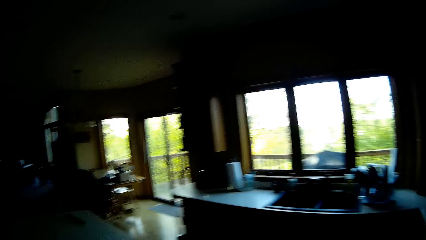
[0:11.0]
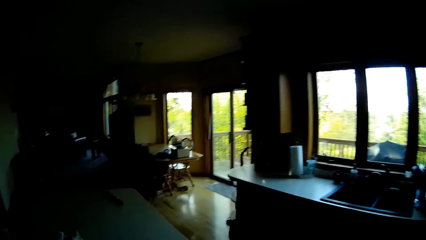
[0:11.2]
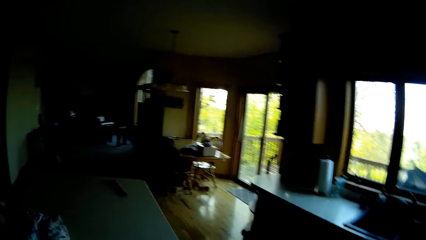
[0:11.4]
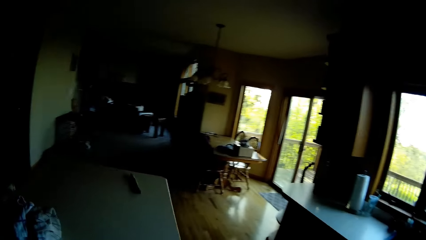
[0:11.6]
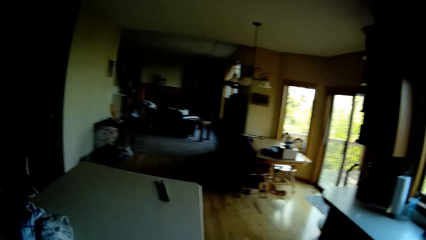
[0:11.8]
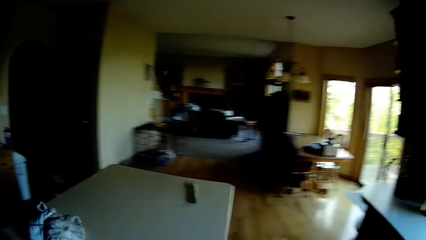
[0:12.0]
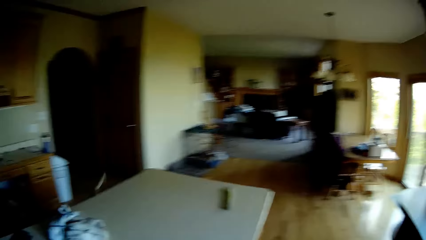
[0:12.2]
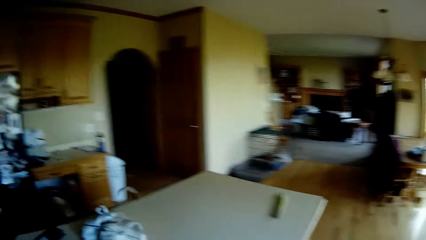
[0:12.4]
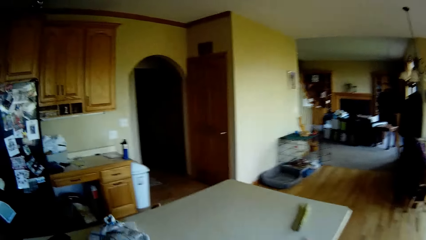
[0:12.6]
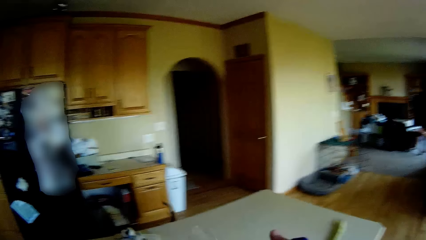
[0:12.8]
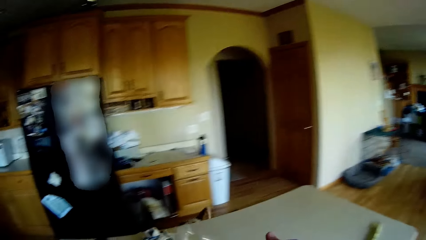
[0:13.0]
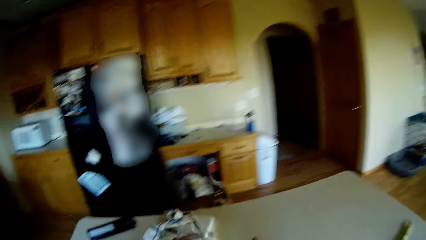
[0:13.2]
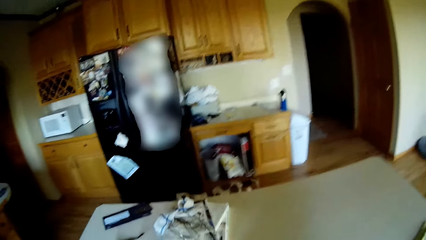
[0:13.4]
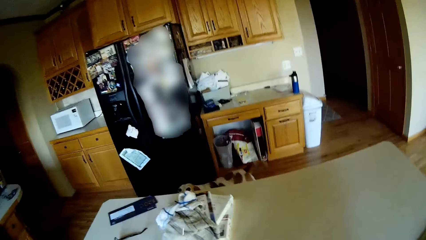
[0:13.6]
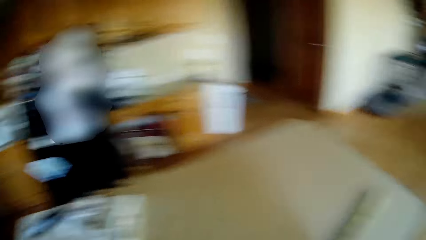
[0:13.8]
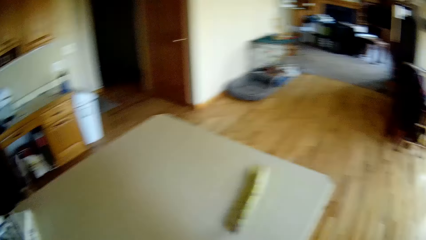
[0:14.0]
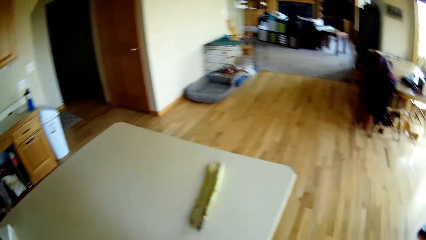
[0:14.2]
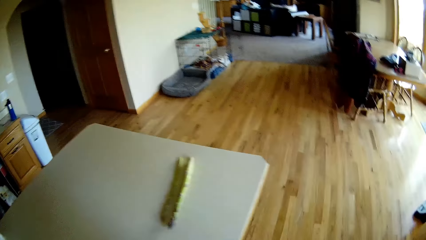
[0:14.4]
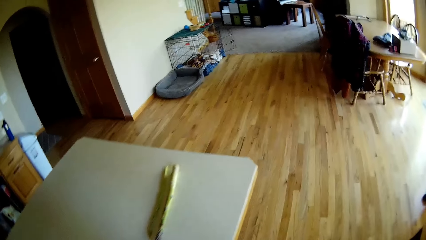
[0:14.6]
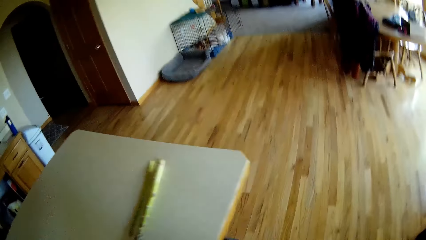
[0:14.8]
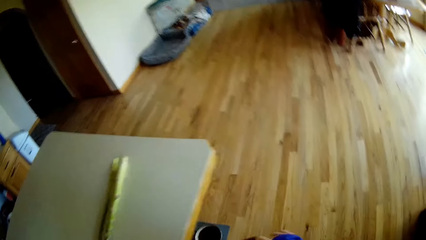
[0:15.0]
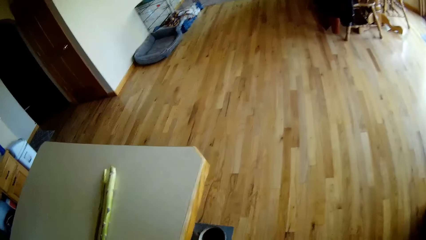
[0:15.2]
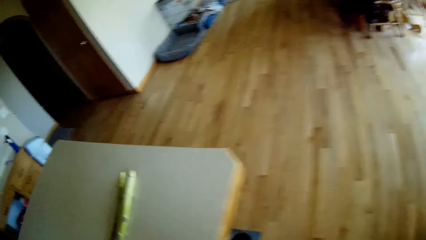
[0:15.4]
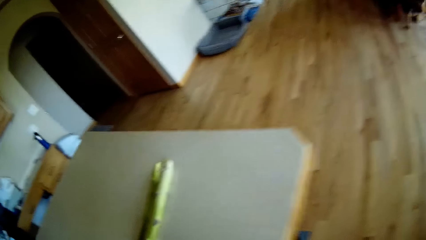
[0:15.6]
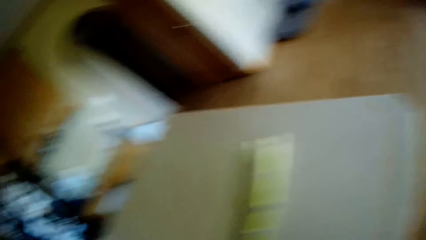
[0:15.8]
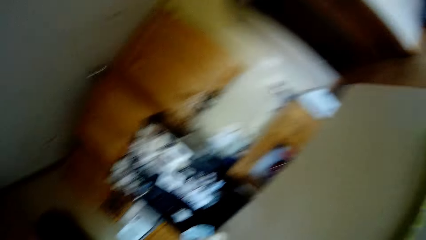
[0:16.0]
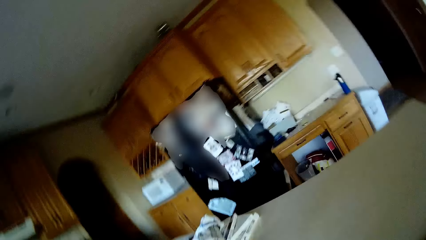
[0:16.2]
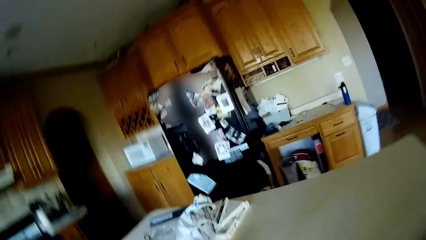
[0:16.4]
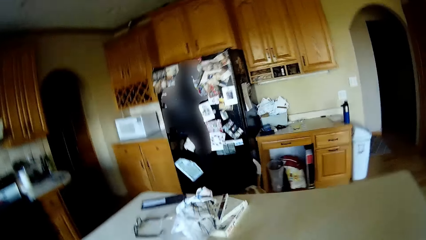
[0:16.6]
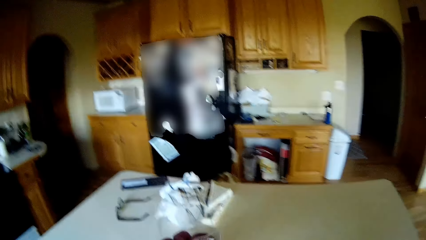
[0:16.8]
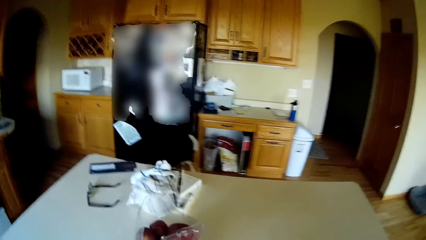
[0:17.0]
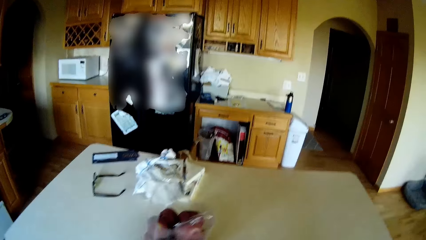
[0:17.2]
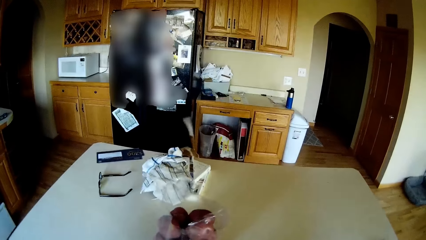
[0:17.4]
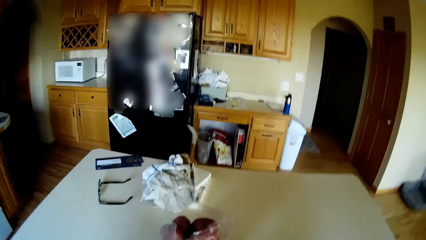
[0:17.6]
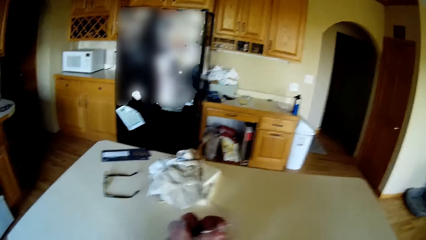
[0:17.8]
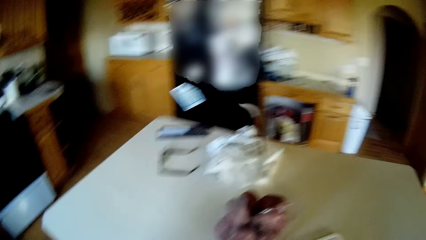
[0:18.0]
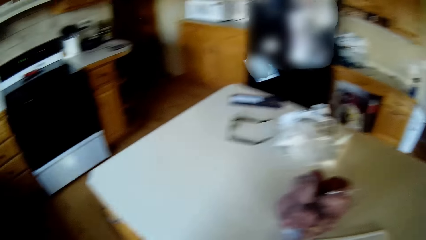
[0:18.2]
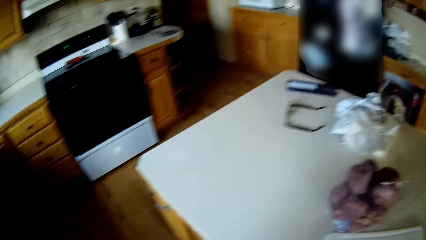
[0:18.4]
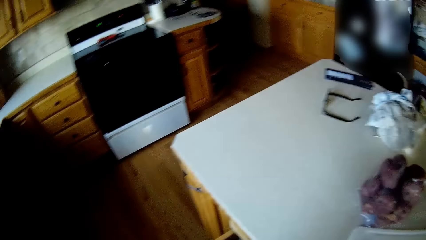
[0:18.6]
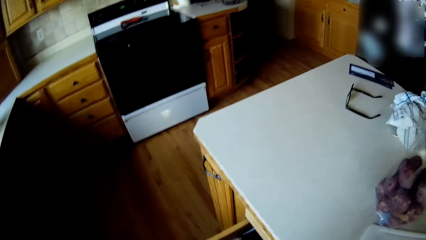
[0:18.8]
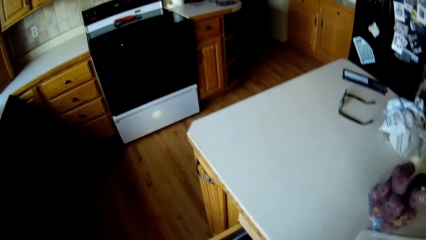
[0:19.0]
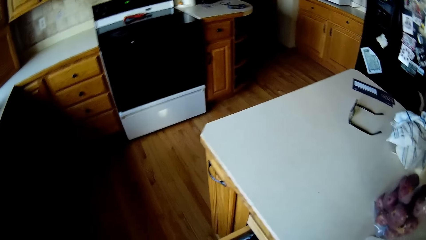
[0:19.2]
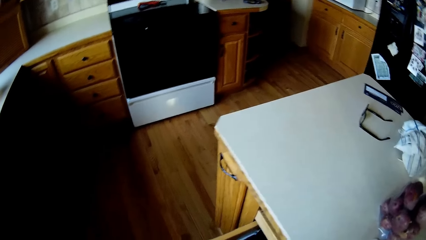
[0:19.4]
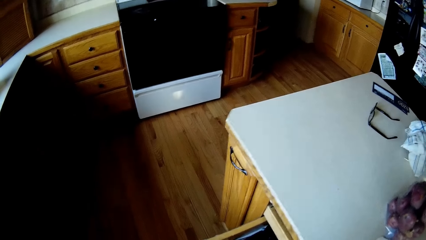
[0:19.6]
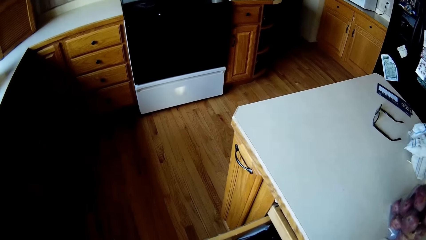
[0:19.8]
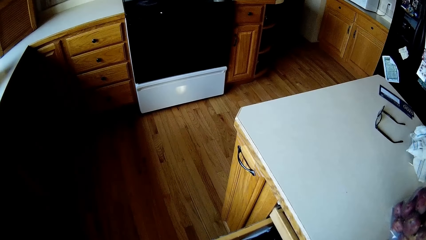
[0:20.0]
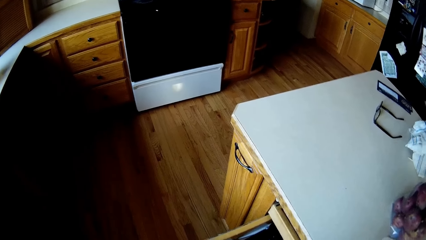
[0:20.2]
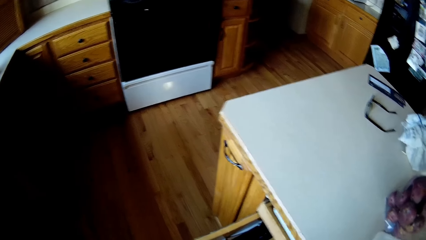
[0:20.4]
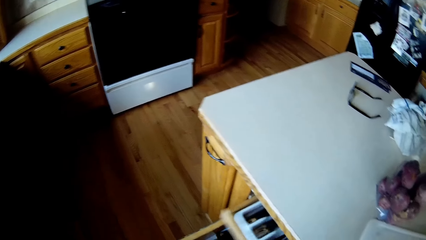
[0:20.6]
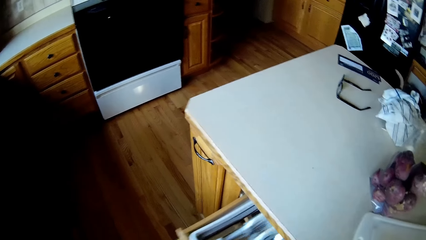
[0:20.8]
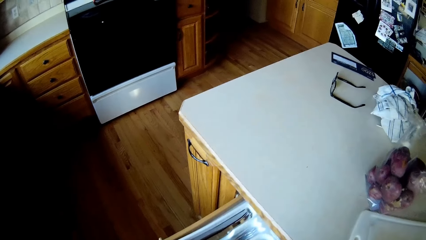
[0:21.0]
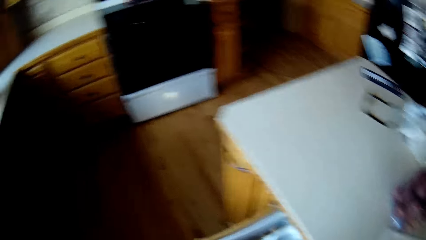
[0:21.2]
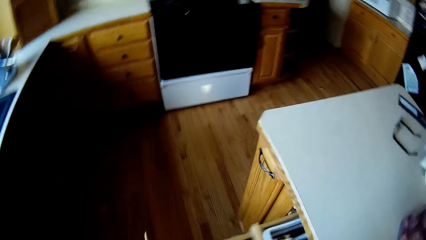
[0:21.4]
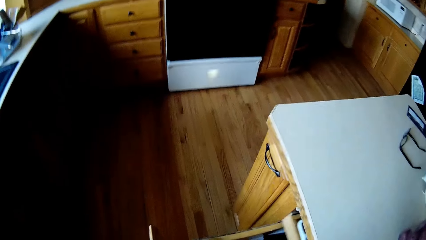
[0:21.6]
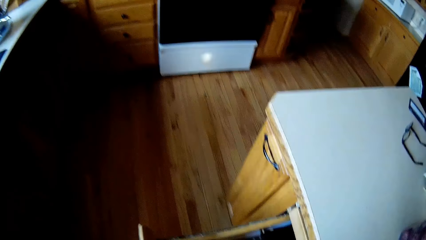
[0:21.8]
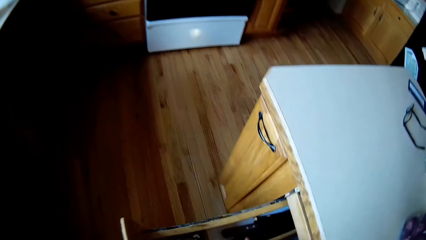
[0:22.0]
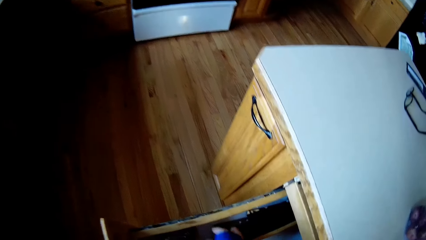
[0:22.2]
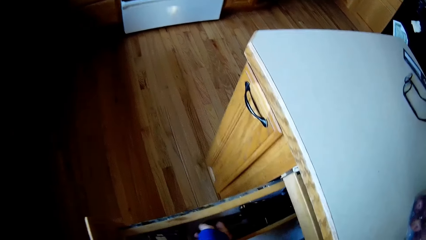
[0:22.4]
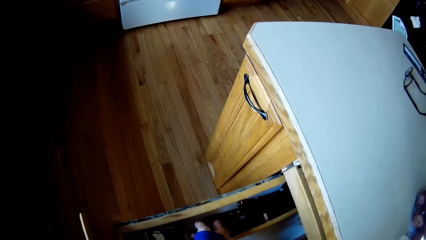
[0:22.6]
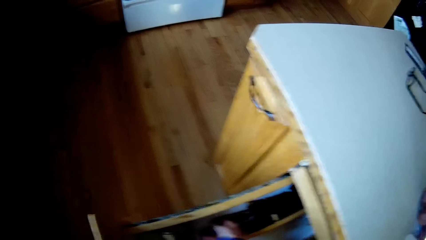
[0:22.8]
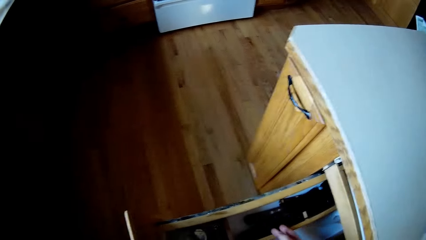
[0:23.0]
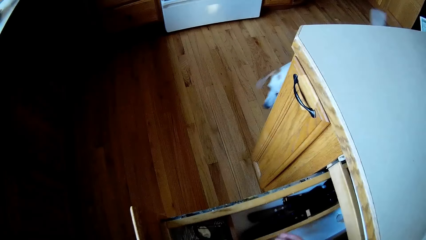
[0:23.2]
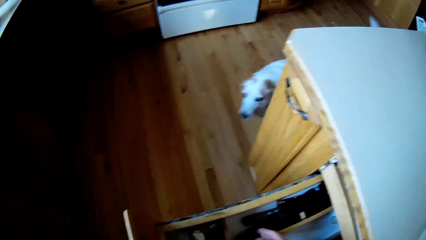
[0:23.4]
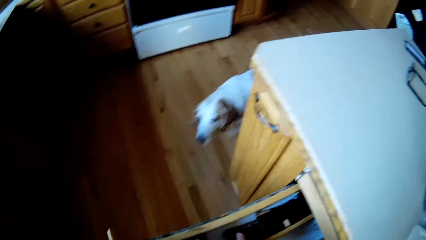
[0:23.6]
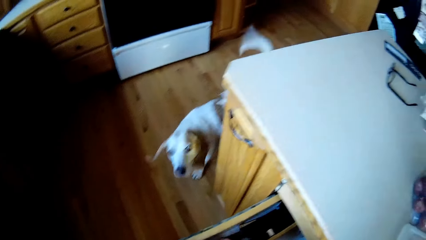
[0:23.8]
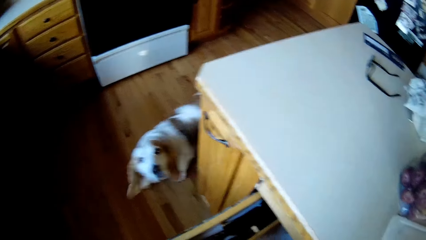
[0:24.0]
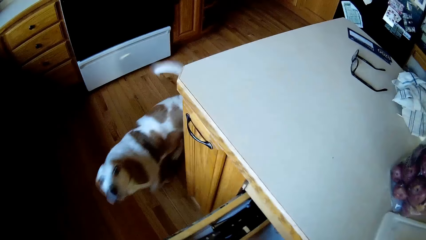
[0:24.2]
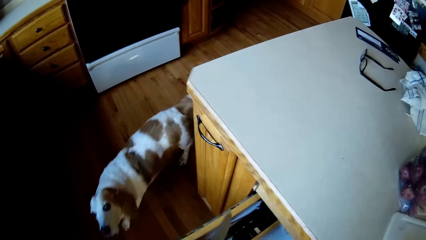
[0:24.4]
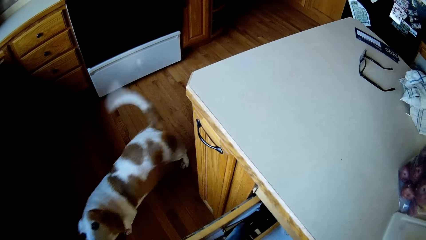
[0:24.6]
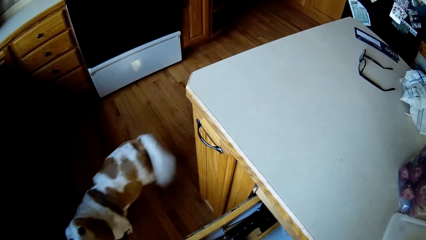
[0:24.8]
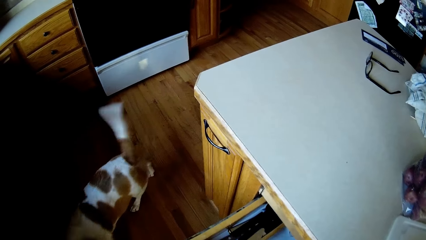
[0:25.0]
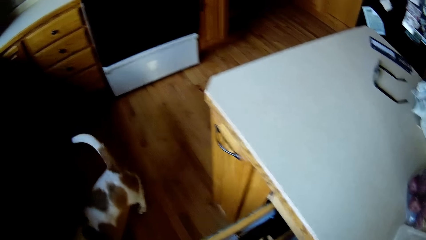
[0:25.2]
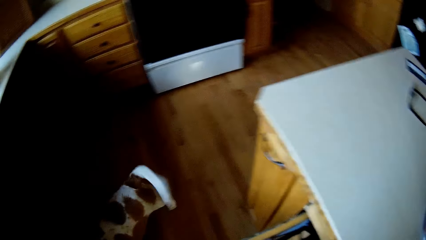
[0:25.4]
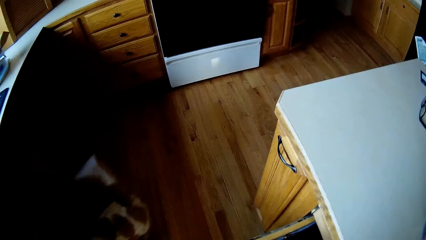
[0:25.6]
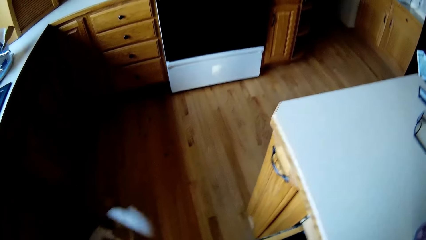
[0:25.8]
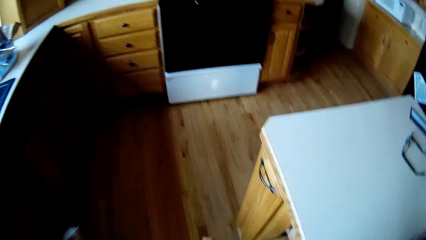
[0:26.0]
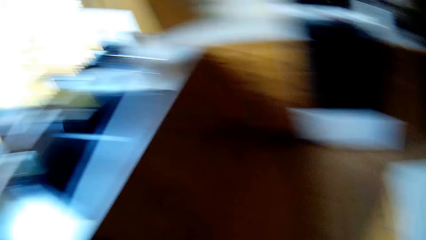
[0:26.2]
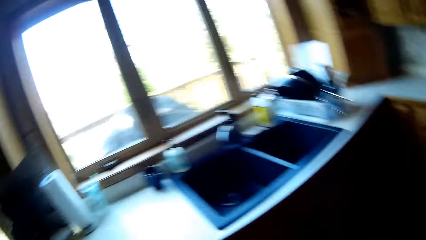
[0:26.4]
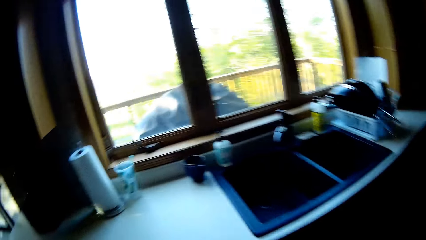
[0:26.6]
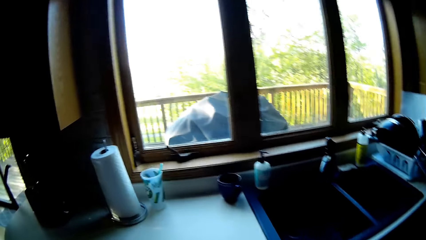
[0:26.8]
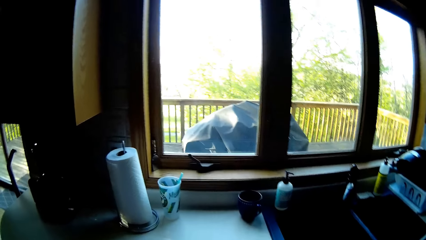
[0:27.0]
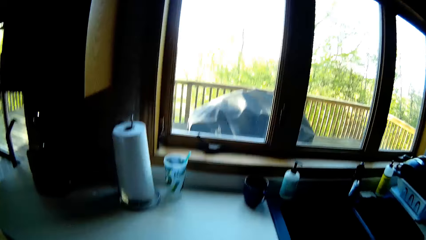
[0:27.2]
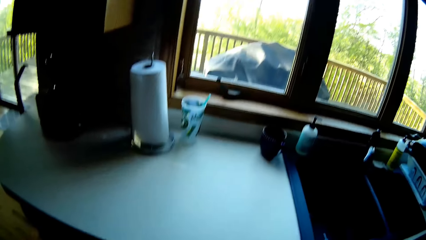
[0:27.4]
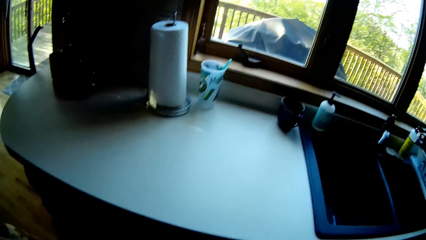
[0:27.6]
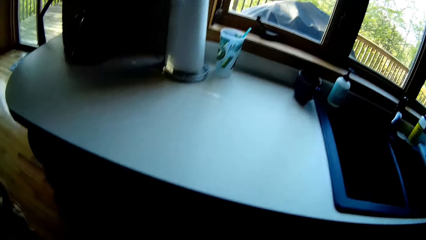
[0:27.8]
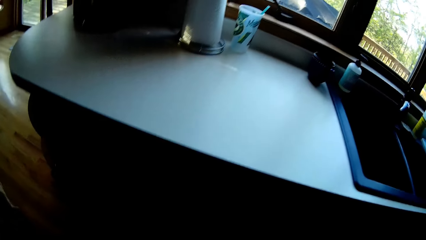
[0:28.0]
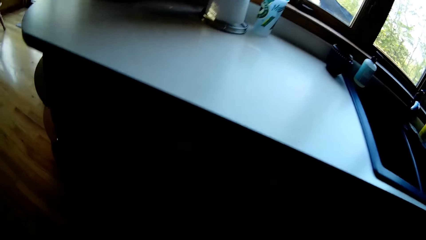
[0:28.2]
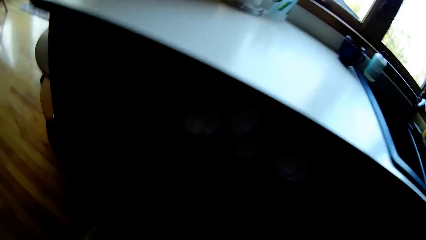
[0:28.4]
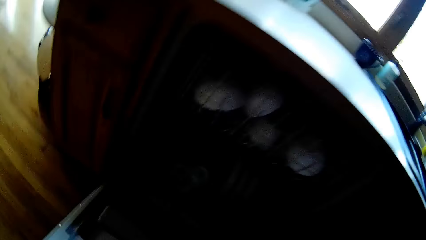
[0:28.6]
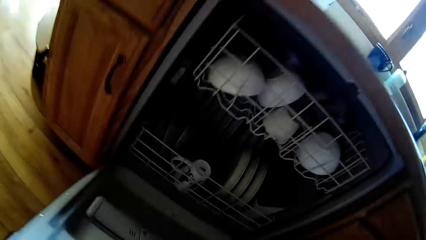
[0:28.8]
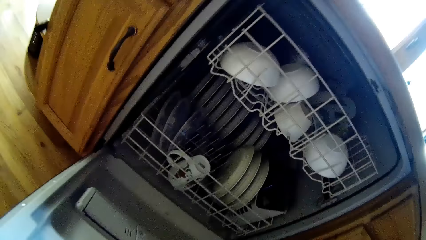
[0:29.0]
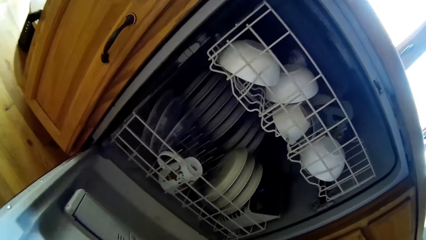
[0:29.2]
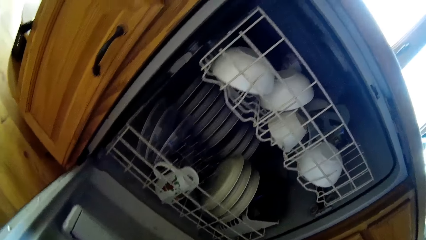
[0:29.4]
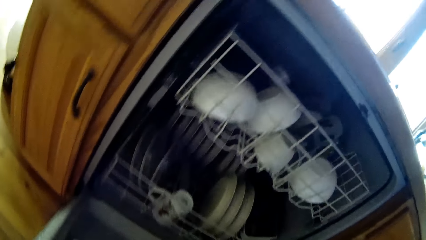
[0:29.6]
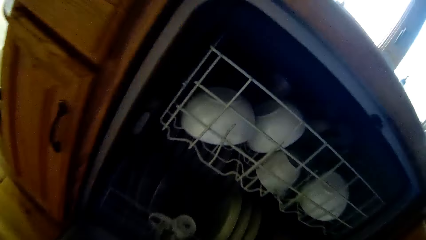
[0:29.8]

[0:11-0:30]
The camera wearer places a bag of apples on a kitchen table with her right hand. She moves the drawers. She opens a drawer of the kitchen table with her left hand. She opens the drawer again. She closes the drawer of the kitchen table with her right hand. She searches on the drawers. She touches a knife in the drawer with her right hand. A dog walks around the kitchen. The camera wearer picks up the knife from the drawer with her right hand. She closes the drawer with her left hand. She returns the mucus through the nose.
